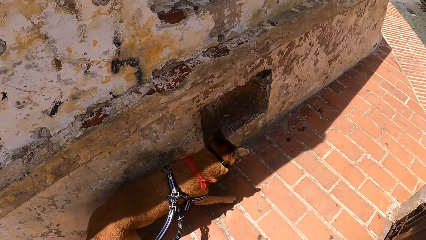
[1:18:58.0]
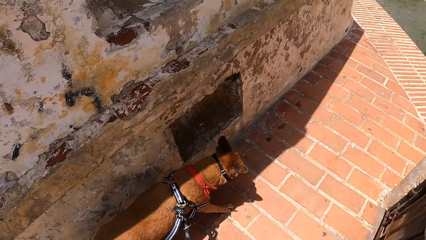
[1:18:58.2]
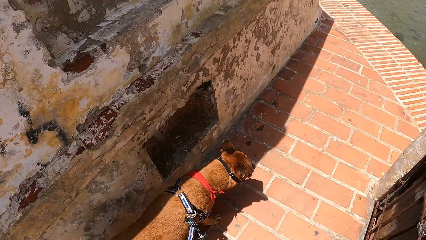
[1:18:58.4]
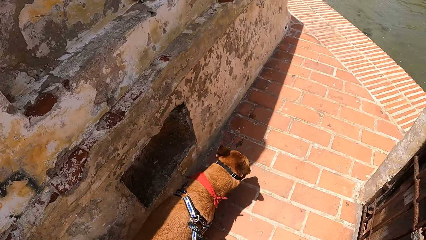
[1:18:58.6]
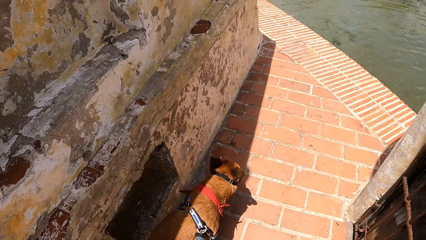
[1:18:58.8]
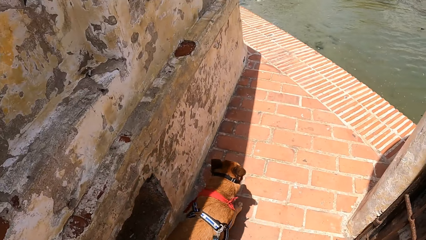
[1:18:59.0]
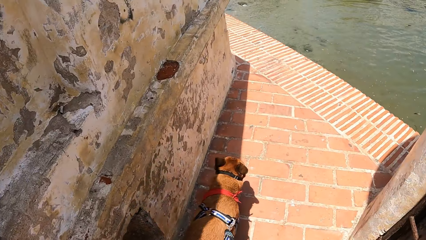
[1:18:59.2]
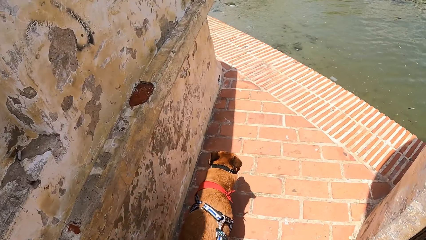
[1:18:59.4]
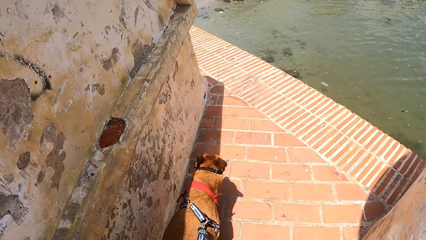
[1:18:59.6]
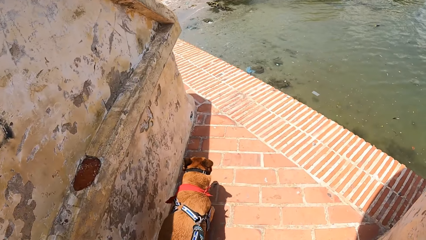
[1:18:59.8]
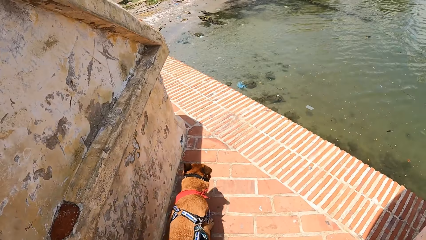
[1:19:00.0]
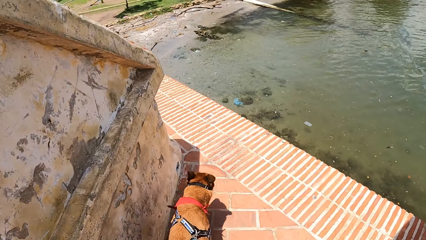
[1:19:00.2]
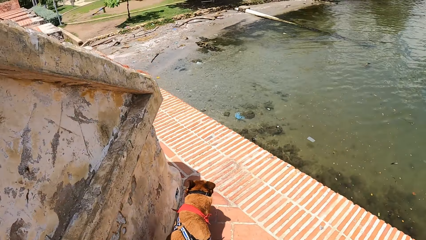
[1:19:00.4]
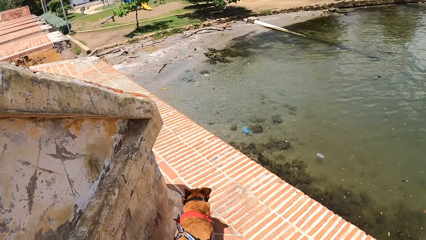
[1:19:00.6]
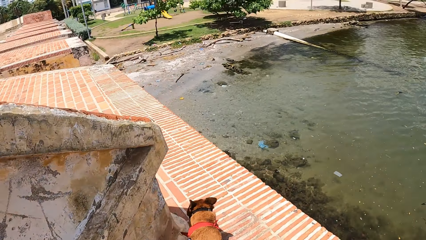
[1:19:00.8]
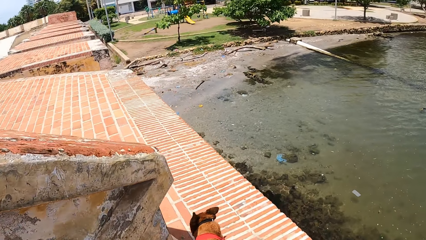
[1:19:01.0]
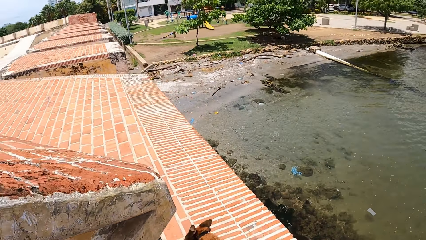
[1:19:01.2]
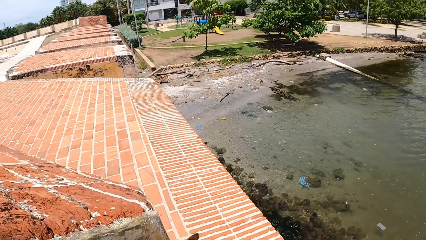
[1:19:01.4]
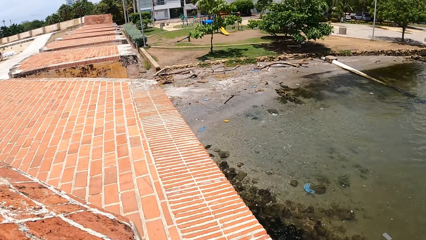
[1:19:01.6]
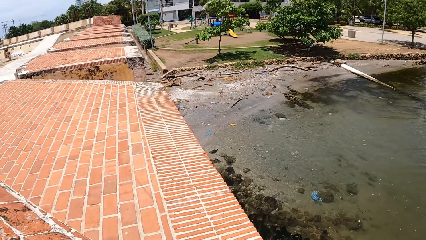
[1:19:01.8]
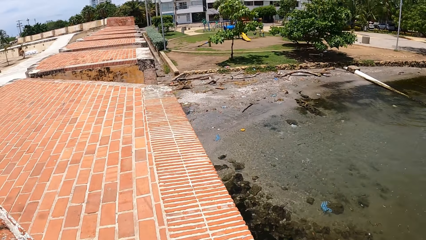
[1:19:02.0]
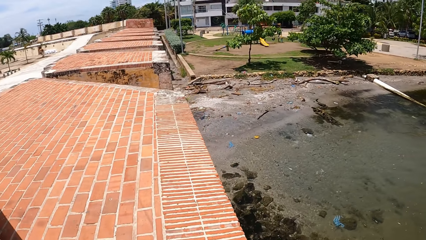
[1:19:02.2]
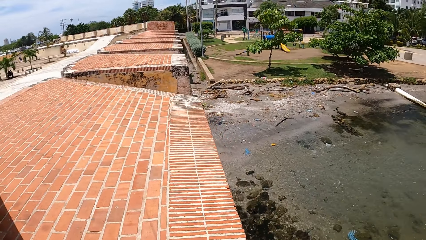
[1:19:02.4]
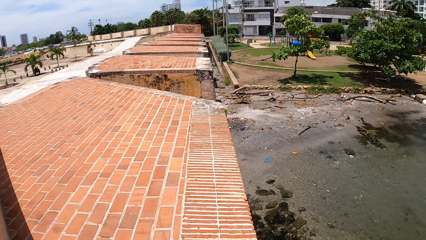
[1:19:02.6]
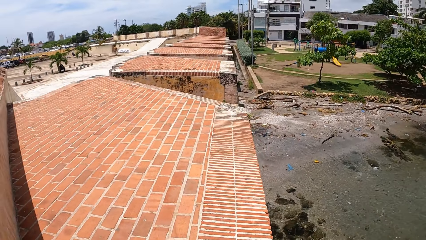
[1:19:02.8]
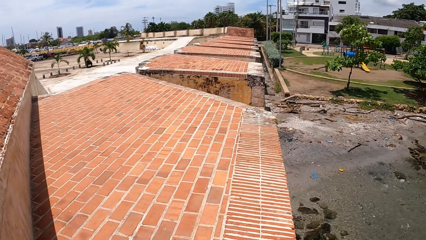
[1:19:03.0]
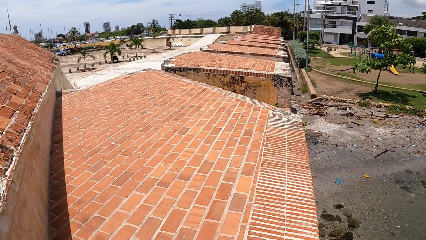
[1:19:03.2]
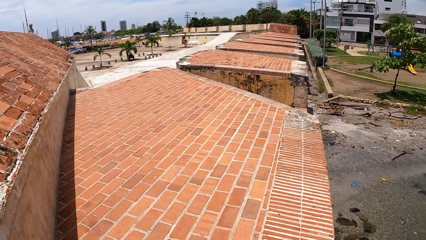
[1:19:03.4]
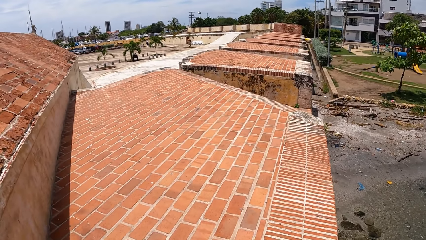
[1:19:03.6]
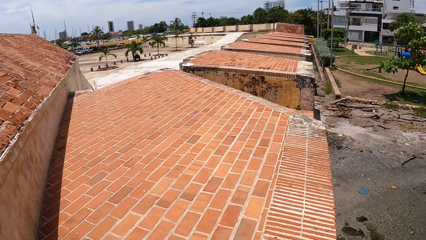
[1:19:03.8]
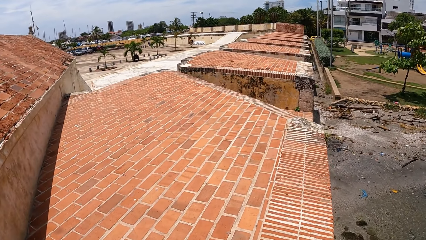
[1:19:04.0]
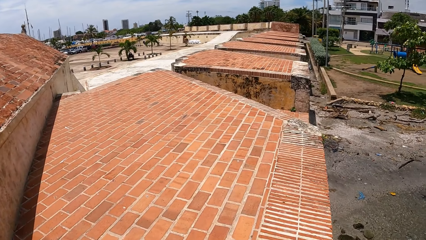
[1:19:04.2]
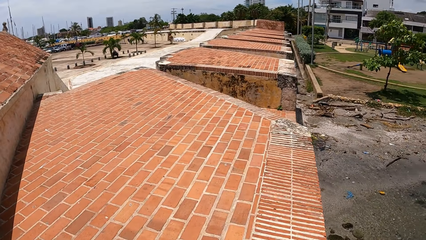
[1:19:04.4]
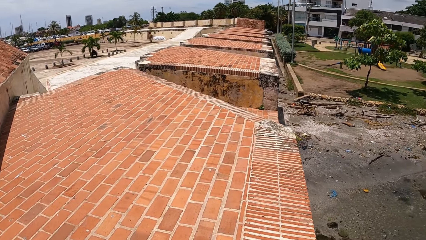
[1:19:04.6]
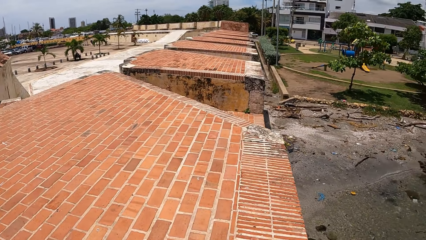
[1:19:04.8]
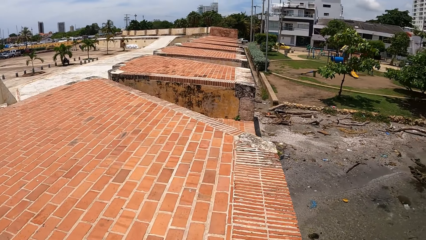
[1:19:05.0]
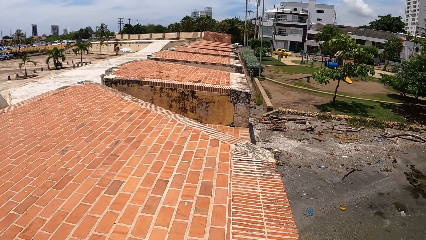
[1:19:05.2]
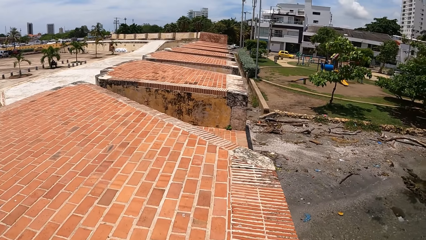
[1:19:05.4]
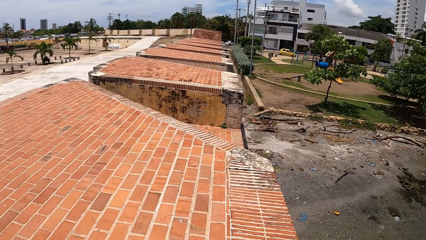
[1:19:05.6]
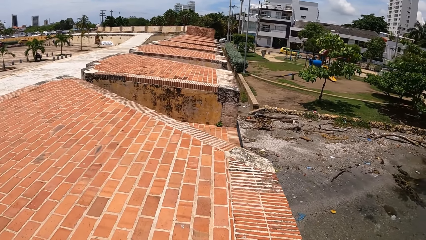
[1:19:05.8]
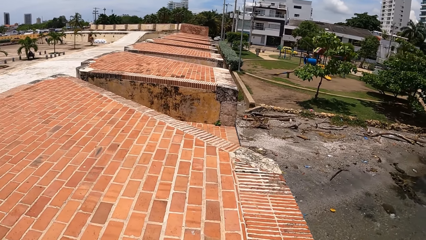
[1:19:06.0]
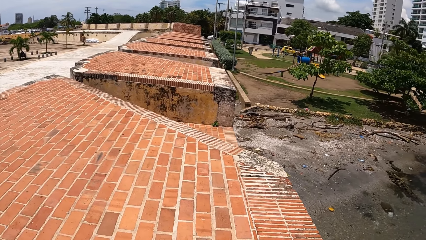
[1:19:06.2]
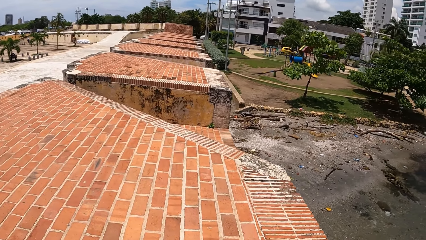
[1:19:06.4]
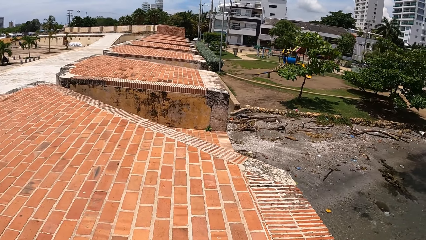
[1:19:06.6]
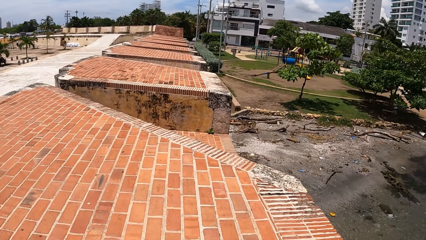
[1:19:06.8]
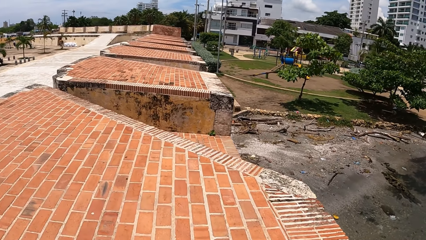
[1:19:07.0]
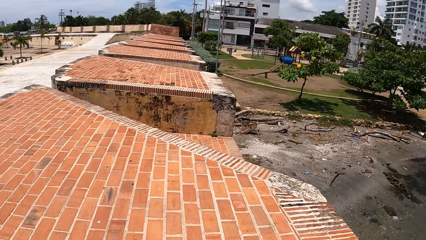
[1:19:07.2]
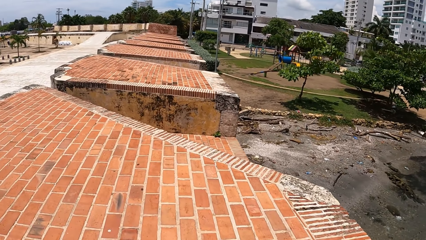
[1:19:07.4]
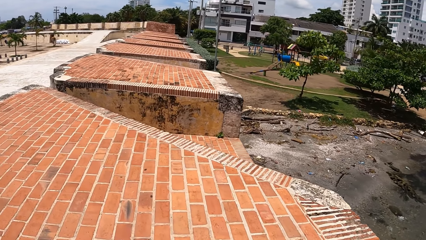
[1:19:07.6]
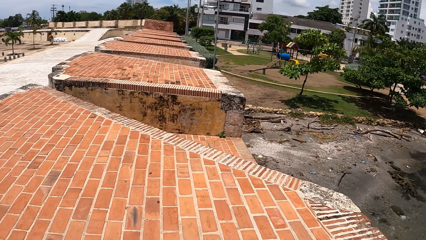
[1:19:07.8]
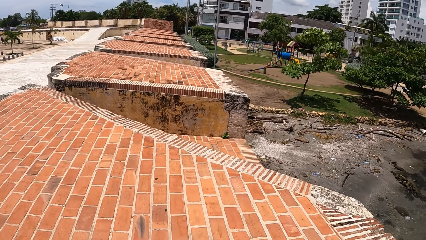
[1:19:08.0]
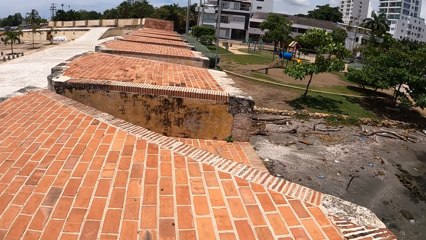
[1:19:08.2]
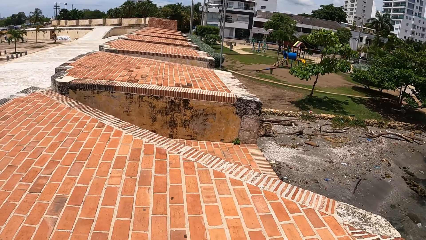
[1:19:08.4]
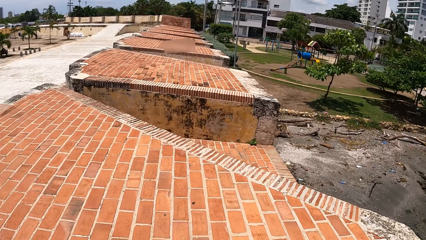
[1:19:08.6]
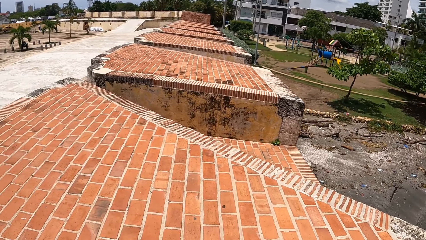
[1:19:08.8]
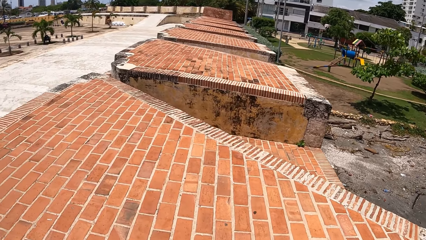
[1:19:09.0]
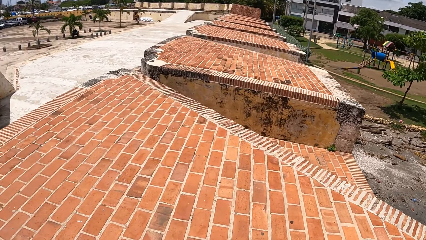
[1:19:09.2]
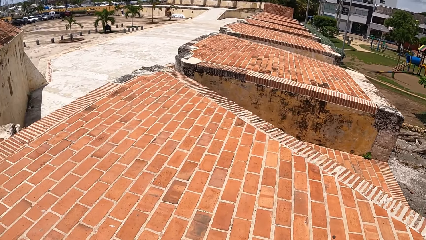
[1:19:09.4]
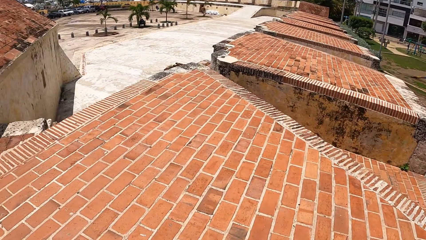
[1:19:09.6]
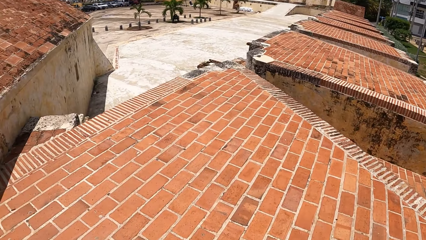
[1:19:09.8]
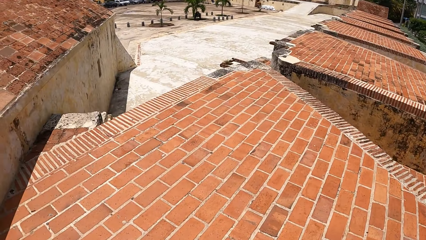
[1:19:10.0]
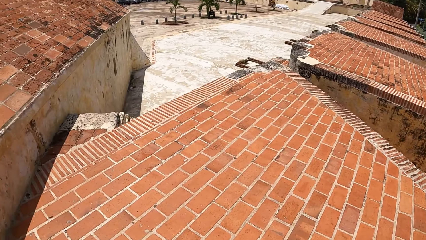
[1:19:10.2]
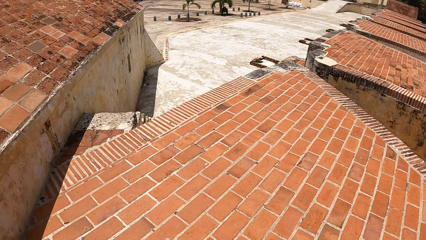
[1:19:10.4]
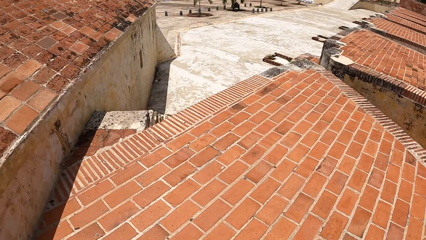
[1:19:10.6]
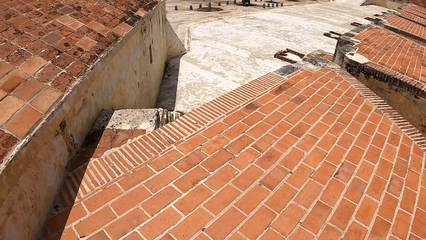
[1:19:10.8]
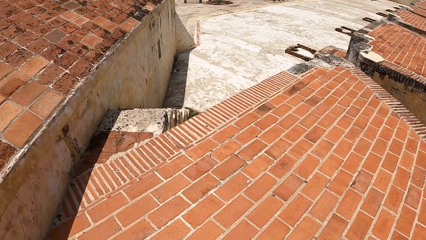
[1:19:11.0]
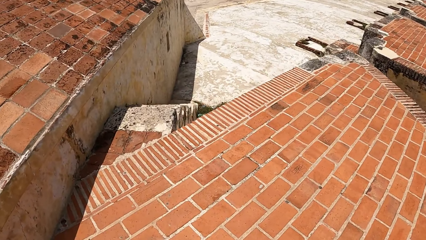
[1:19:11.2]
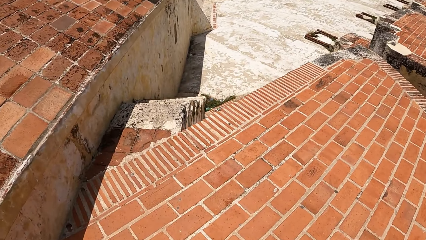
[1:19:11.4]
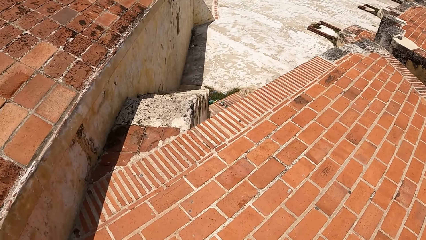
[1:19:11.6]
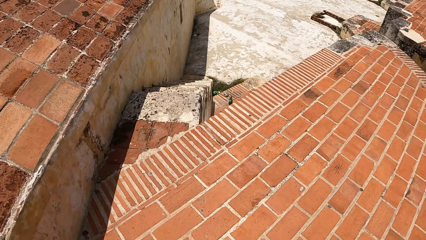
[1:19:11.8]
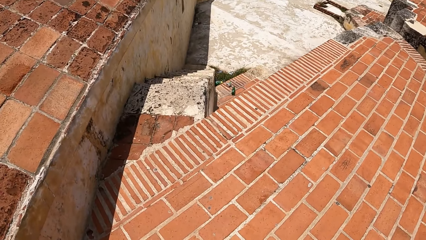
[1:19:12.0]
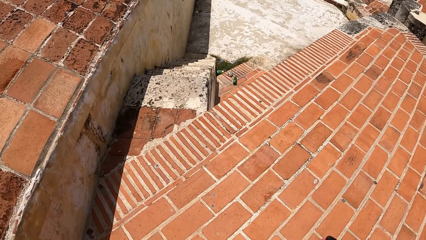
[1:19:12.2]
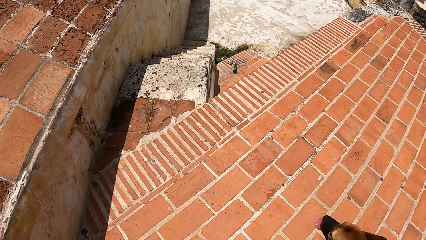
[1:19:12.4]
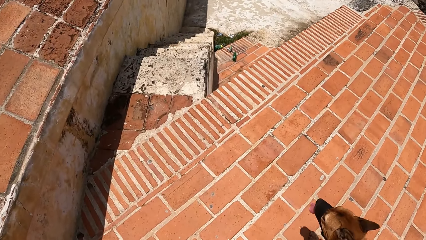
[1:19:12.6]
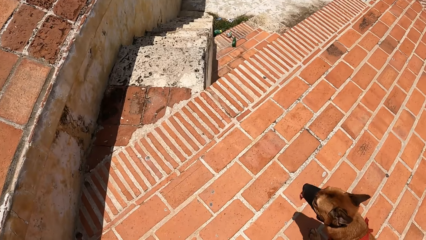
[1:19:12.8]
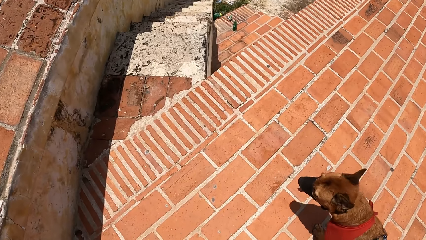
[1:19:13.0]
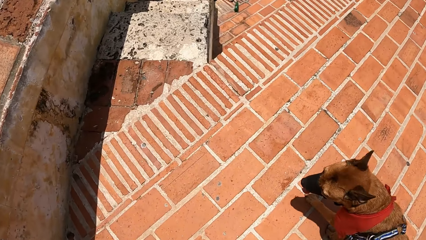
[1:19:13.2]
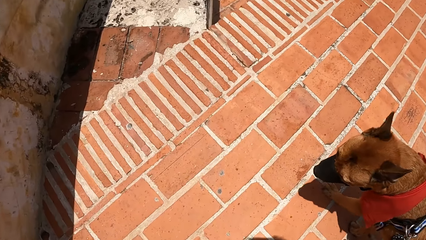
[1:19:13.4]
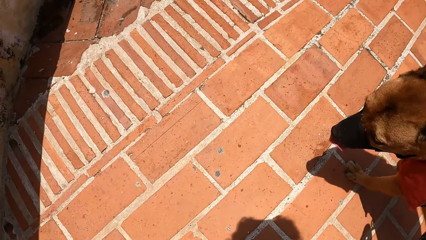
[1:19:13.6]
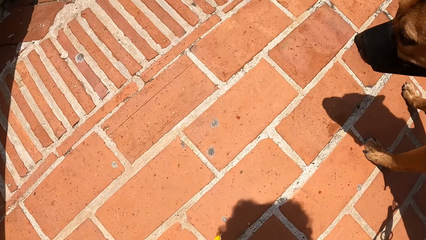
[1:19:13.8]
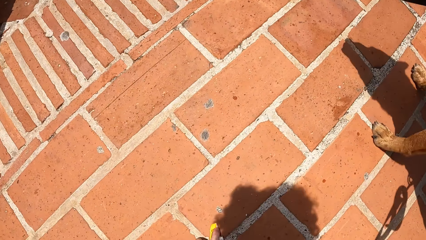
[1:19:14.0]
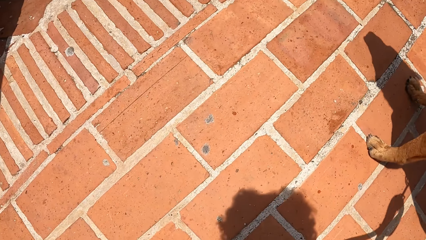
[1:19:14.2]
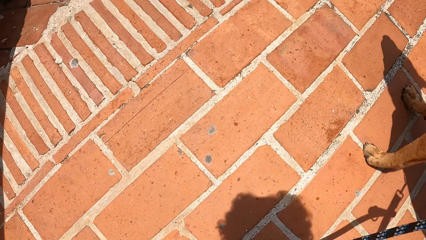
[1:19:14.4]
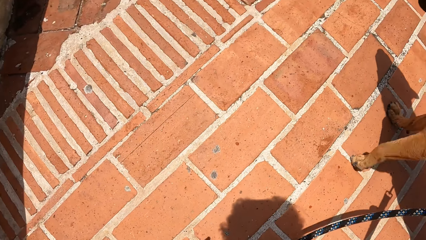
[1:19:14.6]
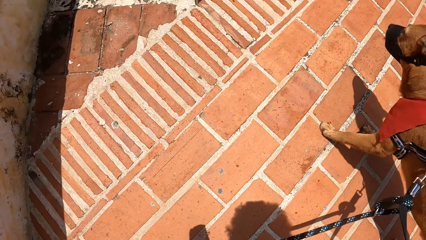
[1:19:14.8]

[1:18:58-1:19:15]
The camera wearer walks.
